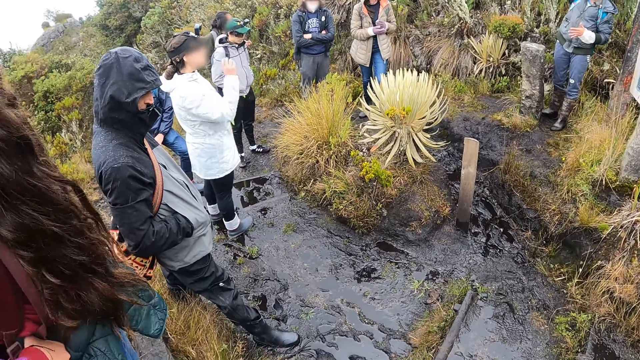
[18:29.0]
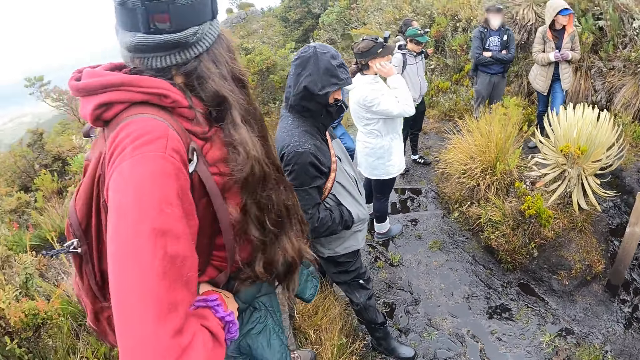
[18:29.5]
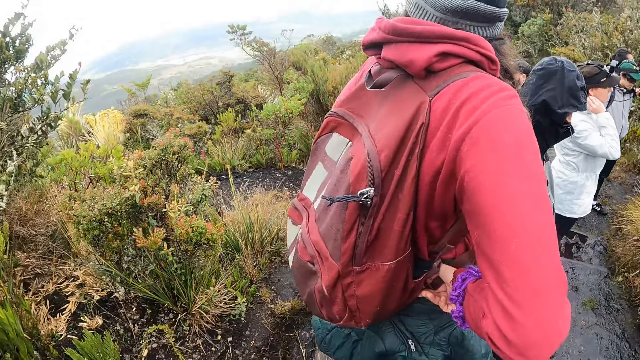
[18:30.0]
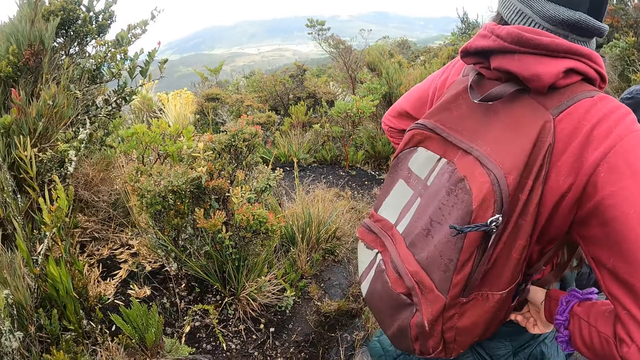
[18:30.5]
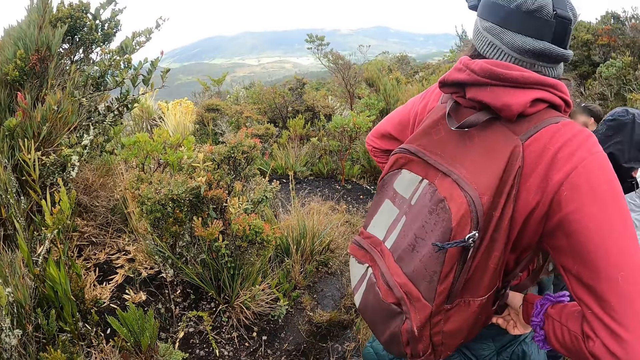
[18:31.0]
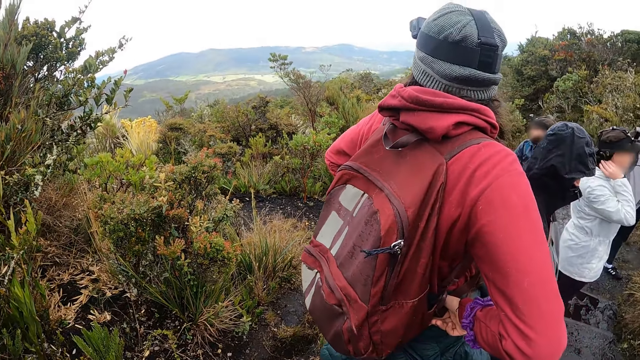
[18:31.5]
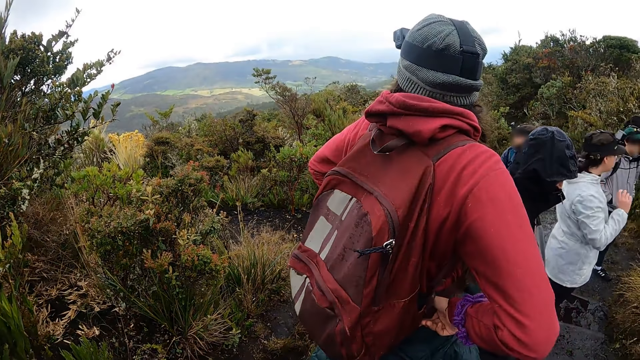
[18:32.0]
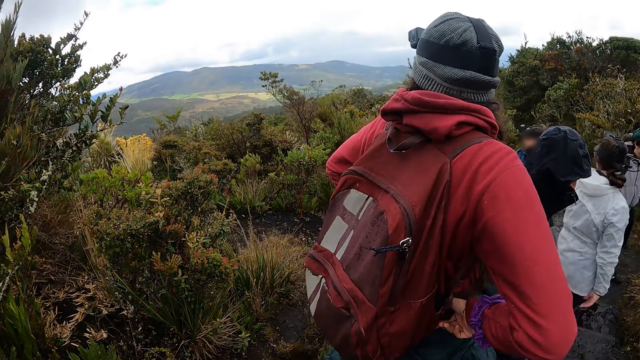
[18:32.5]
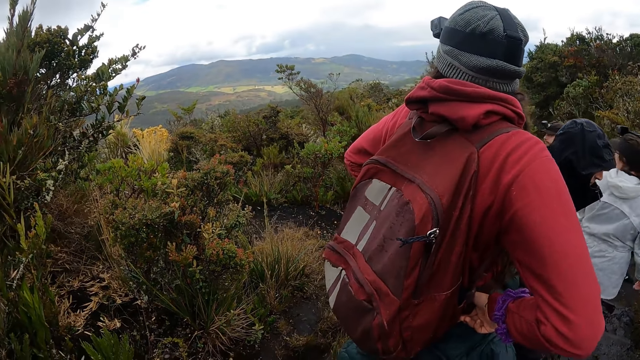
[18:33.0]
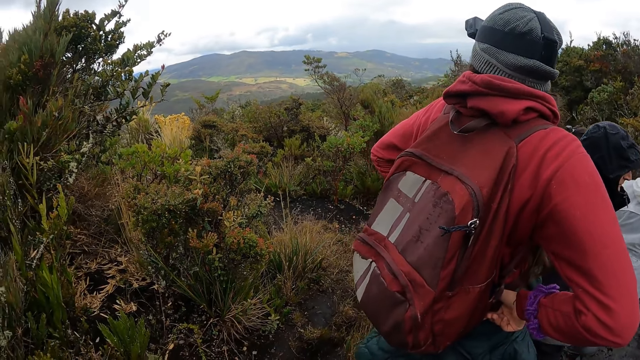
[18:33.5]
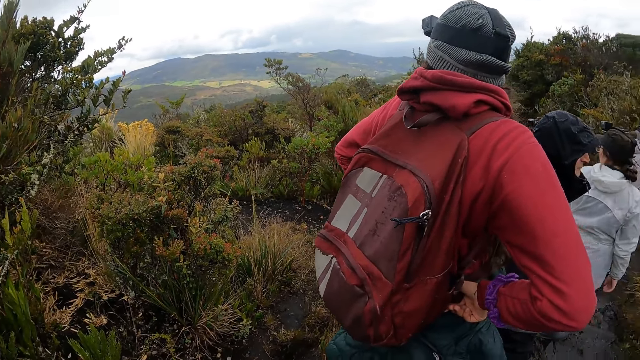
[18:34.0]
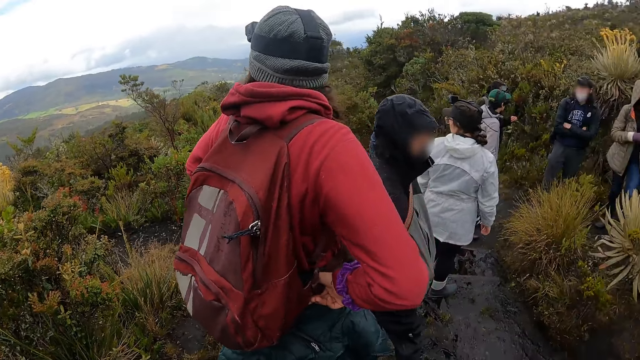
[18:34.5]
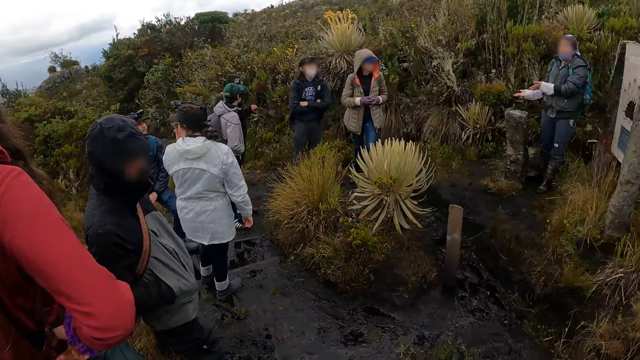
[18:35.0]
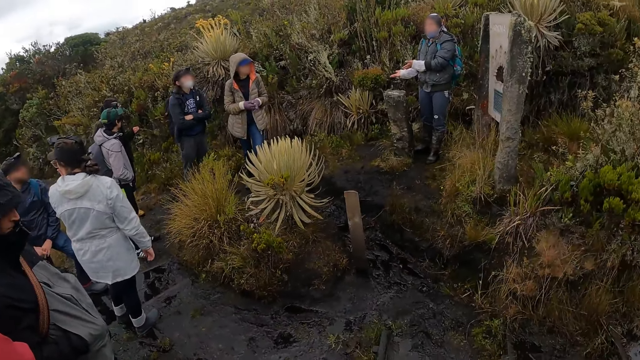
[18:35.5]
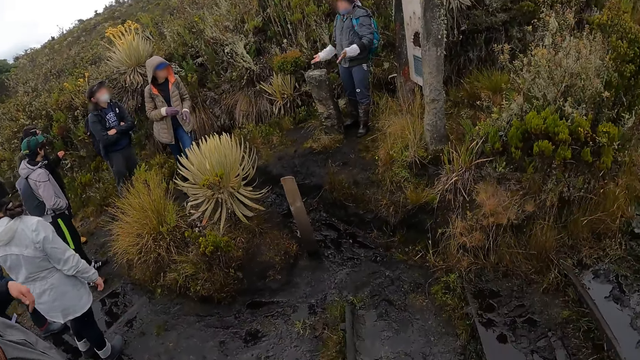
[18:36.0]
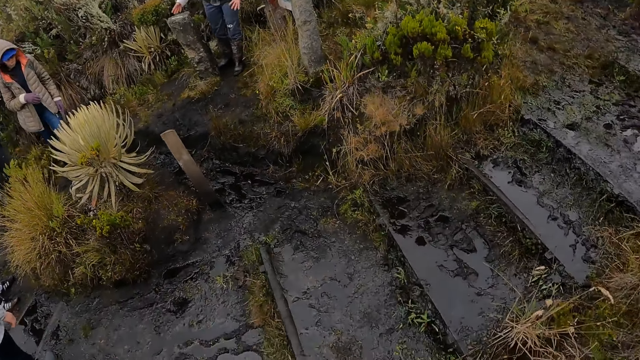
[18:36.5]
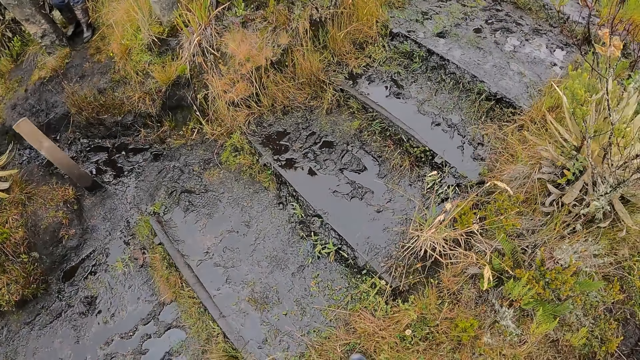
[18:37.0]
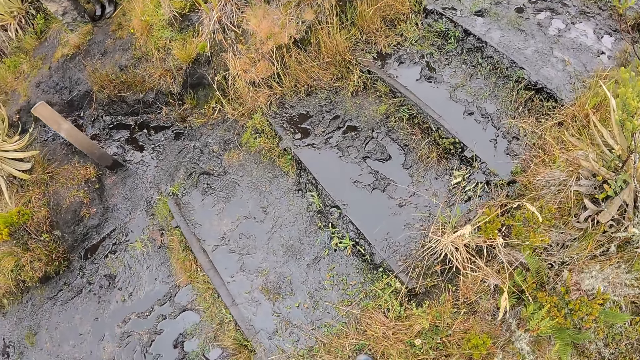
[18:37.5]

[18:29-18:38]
The camera wearer looks around.

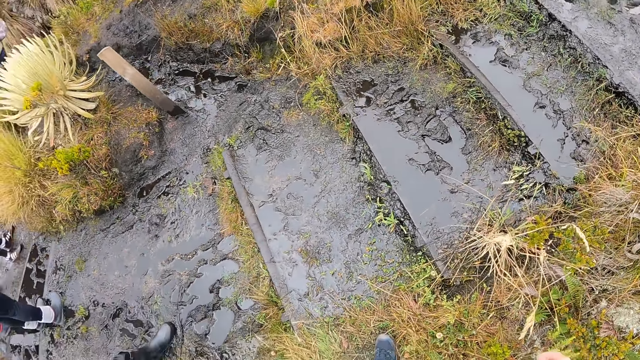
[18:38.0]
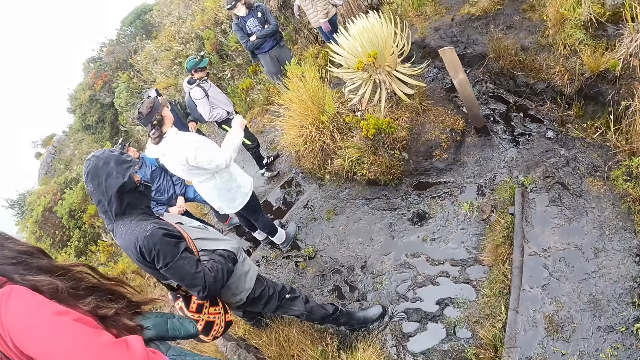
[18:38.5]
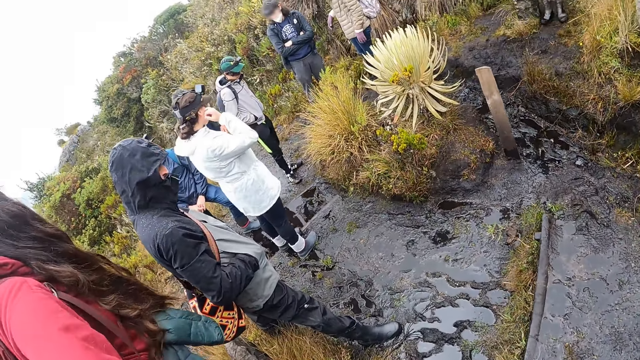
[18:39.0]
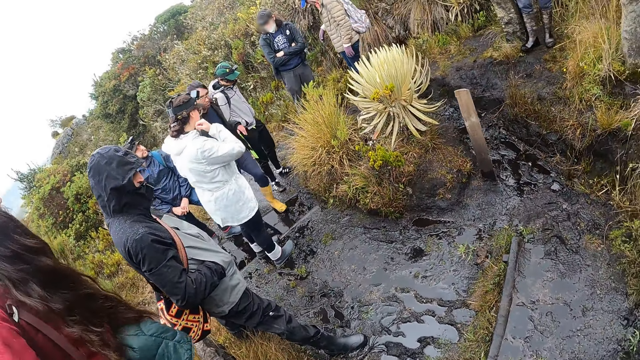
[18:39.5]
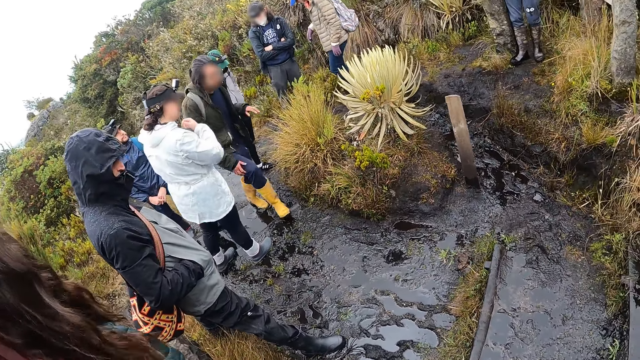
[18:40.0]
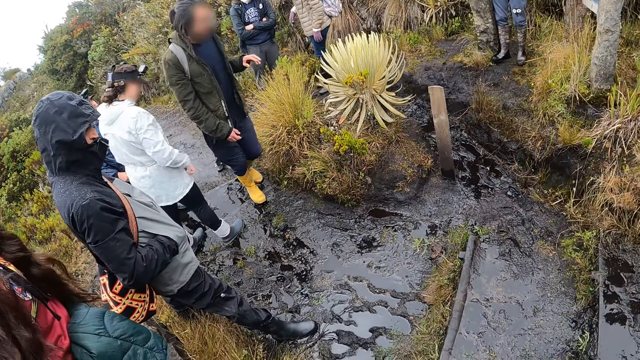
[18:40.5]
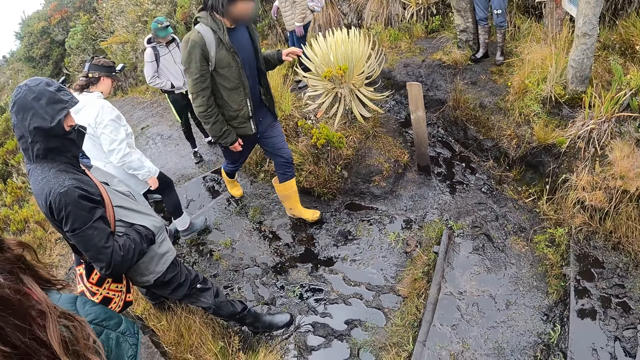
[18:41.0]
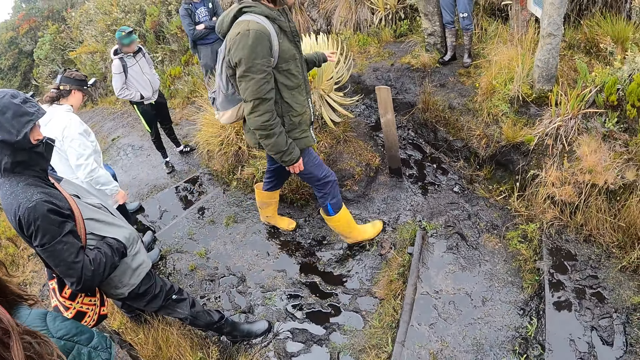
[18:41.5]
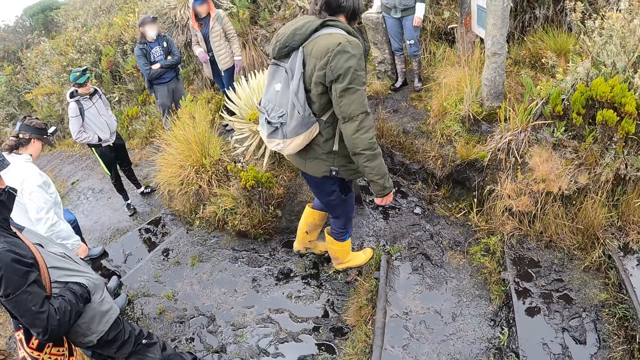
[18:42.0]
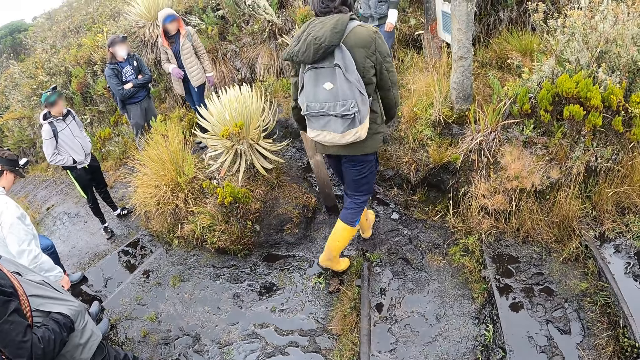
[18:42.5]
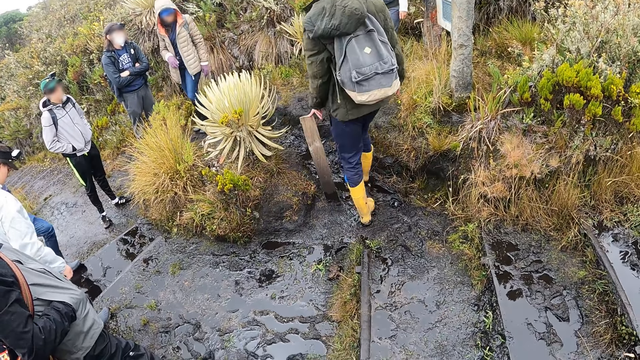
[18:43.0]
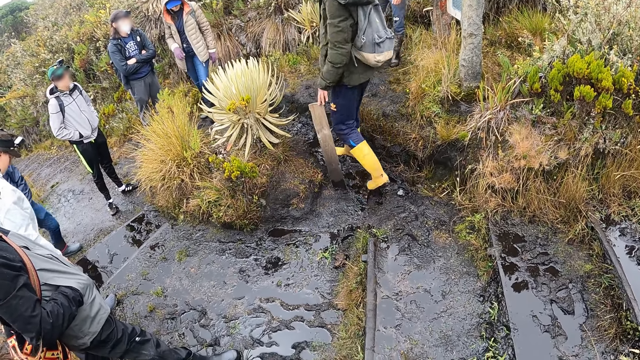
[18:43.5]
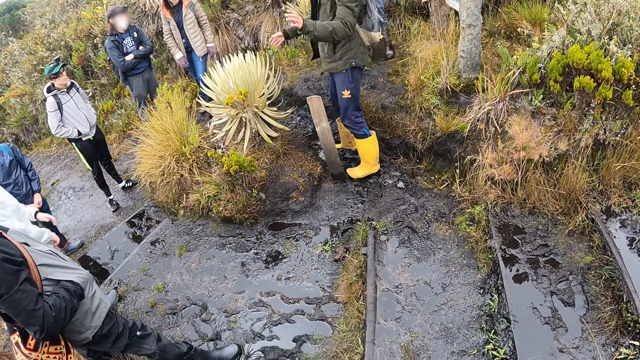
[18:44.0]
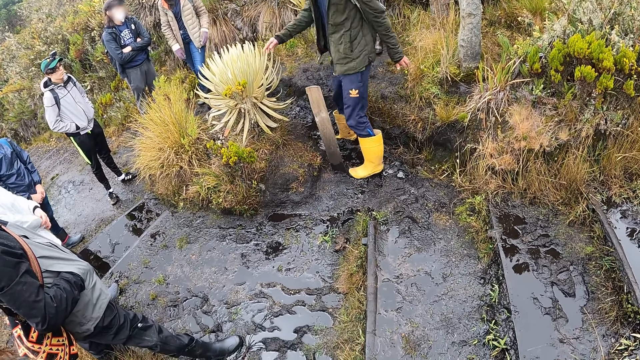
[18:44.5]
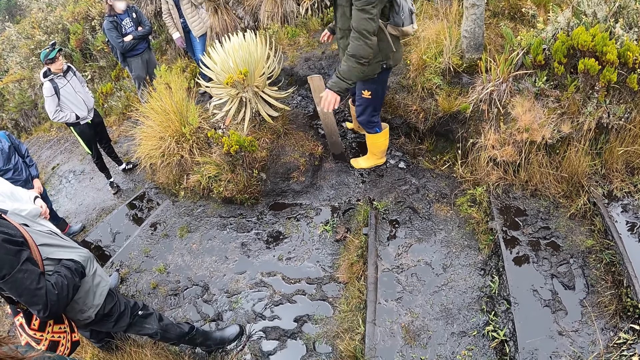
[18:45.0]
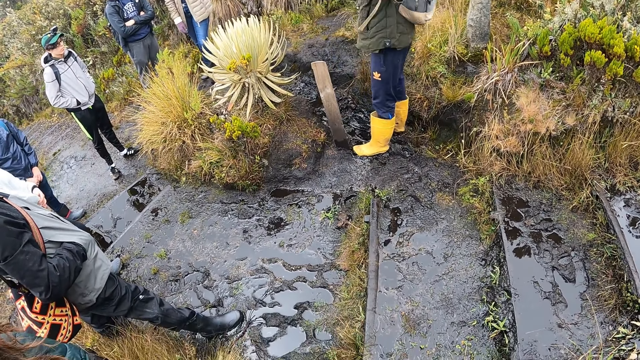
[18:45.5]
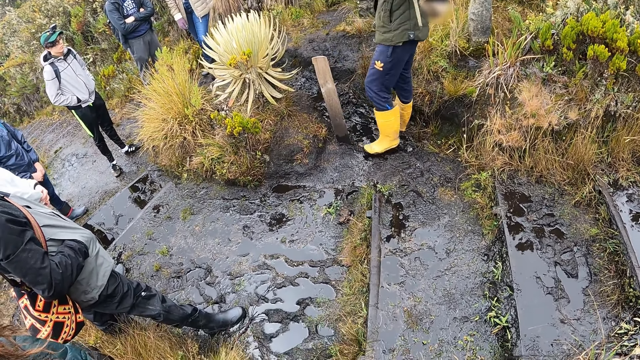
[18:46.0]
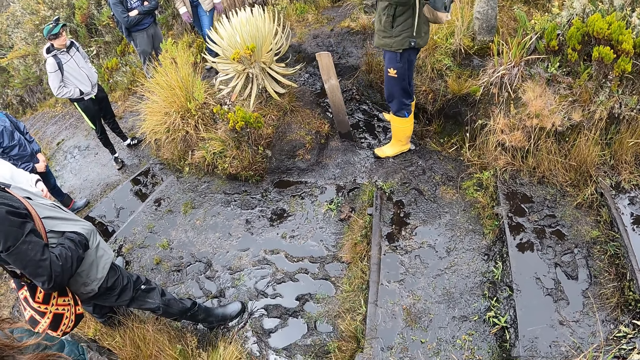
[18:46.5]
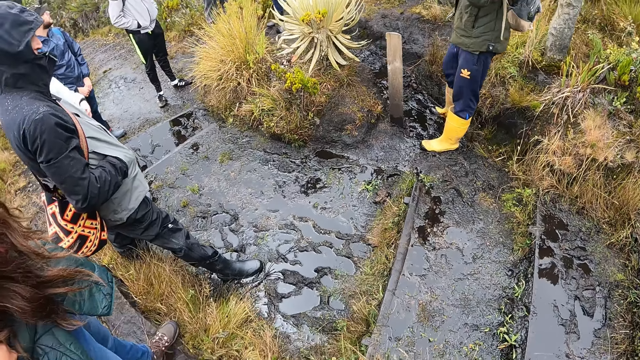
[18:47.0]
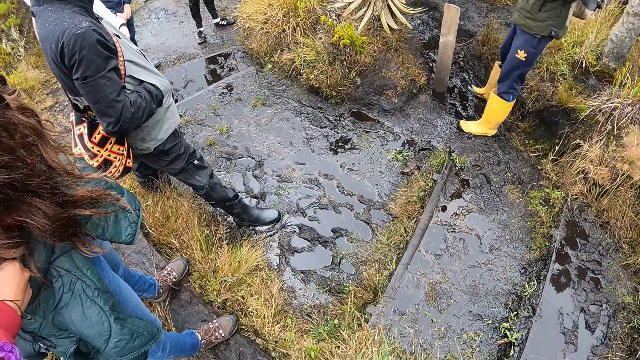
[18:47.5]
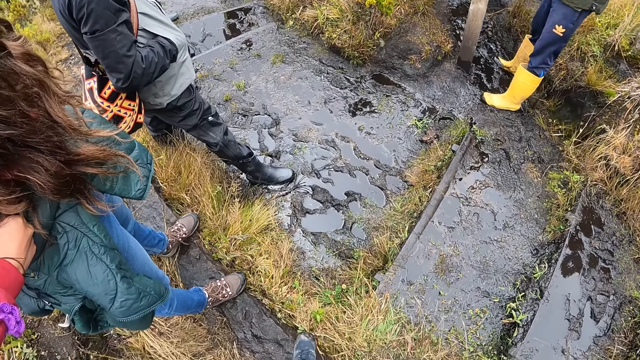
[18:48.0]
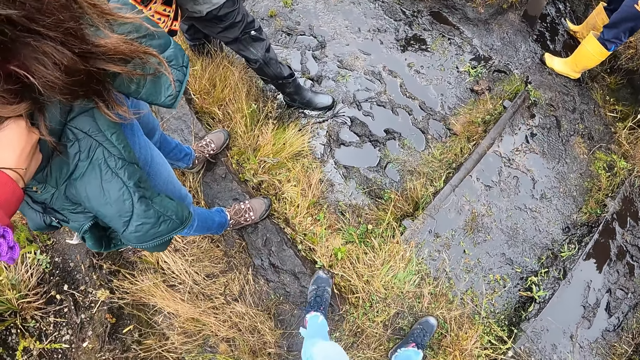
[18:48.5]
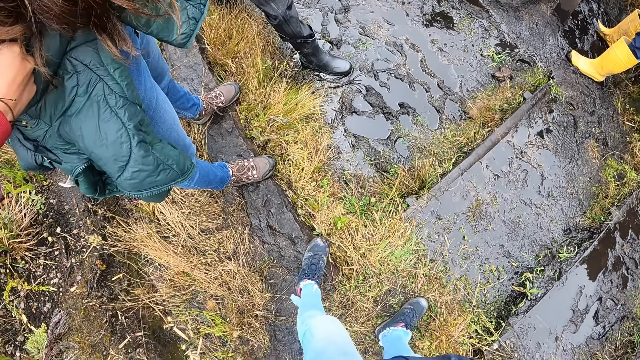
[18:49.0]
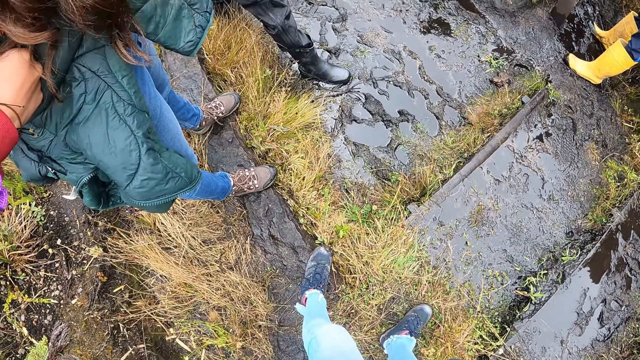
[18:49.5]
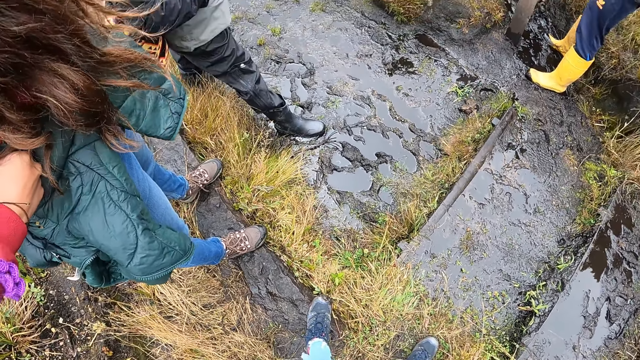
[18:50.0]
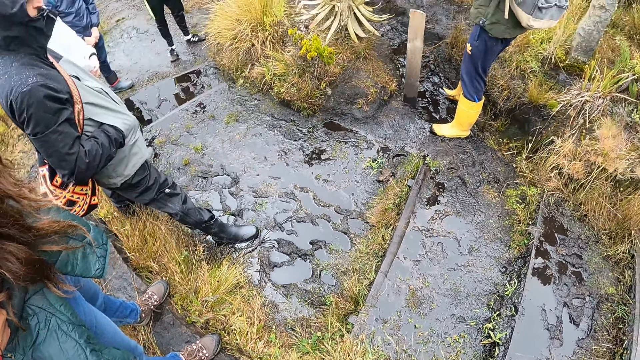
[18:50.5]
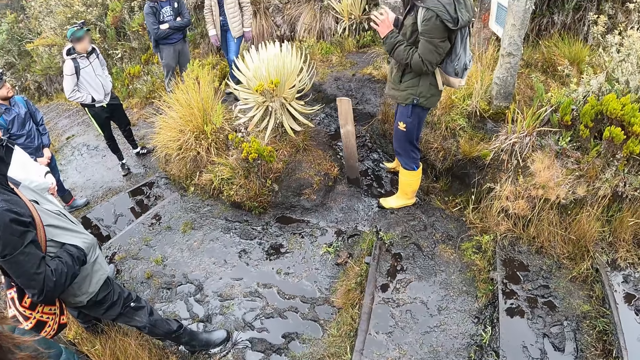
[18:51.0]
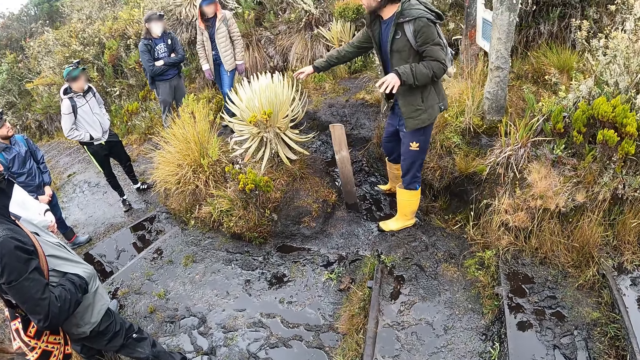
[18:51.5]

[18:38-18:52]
A man walks. The man interacts with friends. The camera wearer looks down. The man touches the plant with his right hand.
